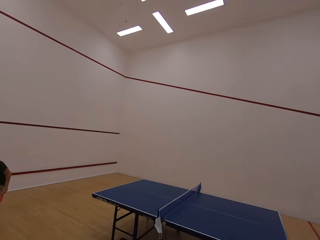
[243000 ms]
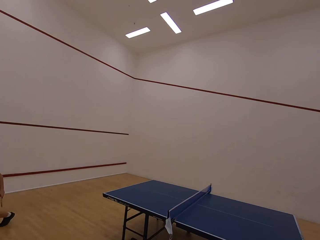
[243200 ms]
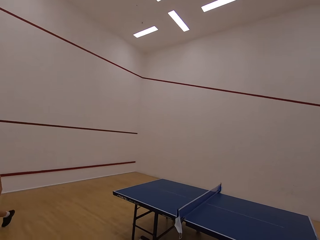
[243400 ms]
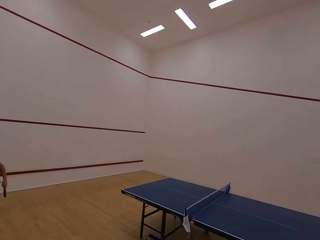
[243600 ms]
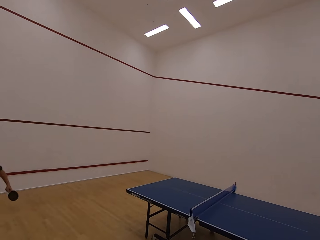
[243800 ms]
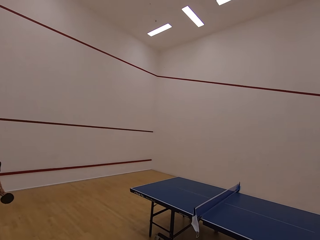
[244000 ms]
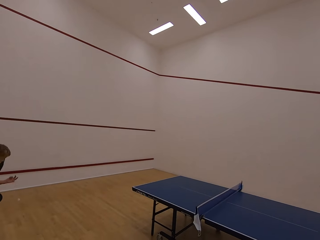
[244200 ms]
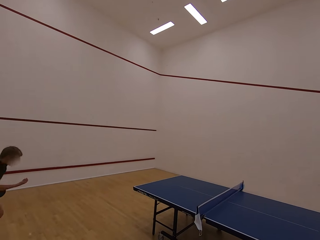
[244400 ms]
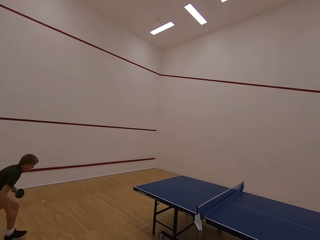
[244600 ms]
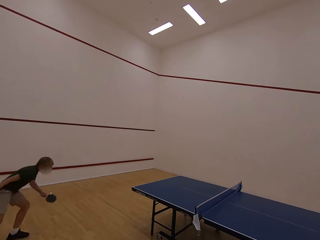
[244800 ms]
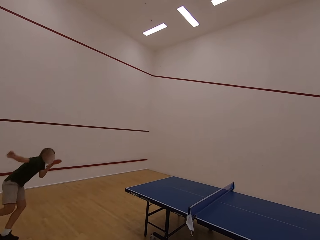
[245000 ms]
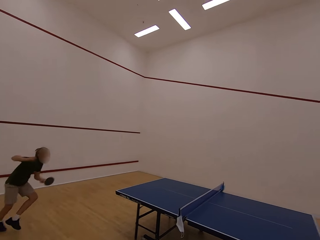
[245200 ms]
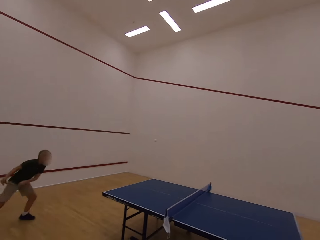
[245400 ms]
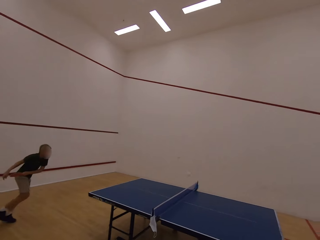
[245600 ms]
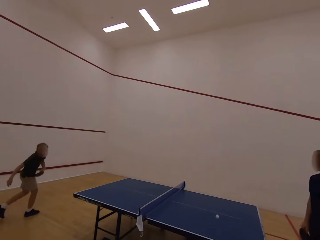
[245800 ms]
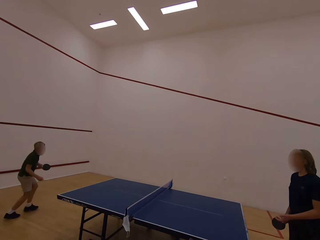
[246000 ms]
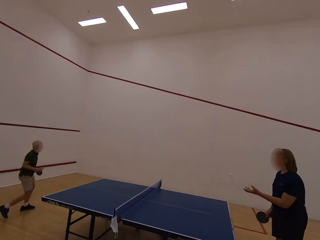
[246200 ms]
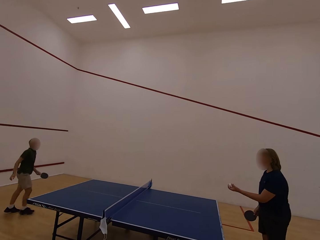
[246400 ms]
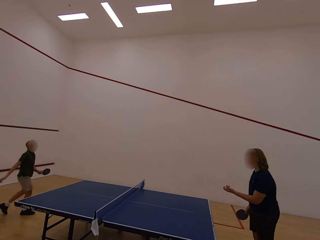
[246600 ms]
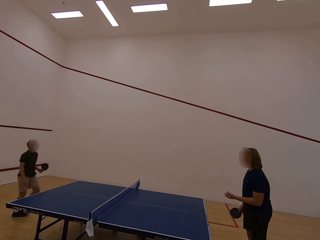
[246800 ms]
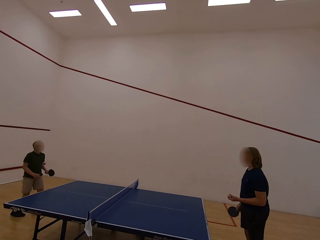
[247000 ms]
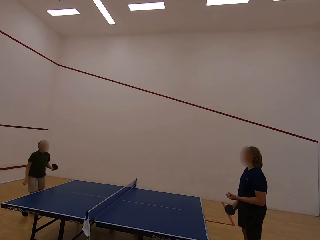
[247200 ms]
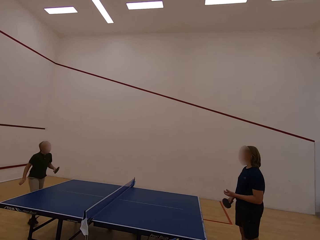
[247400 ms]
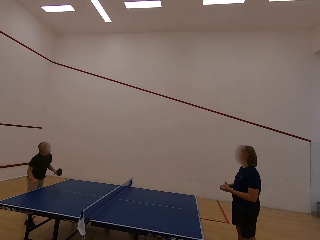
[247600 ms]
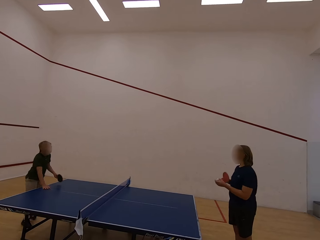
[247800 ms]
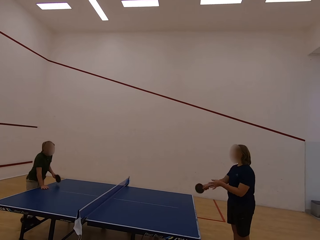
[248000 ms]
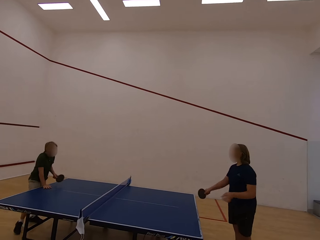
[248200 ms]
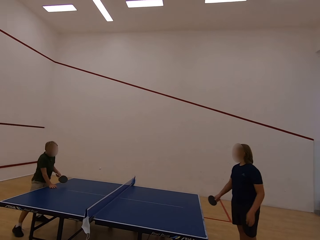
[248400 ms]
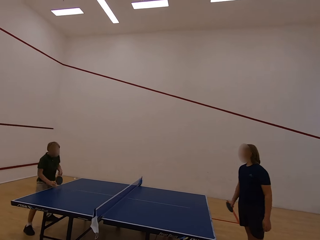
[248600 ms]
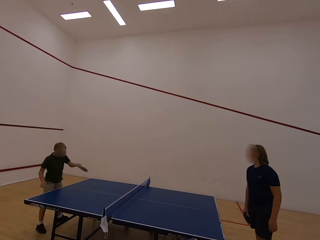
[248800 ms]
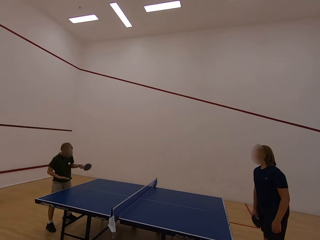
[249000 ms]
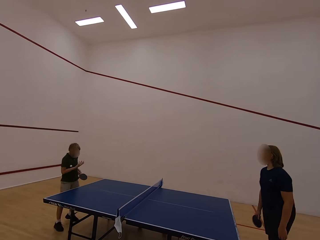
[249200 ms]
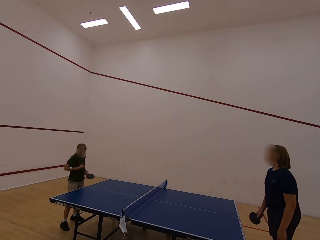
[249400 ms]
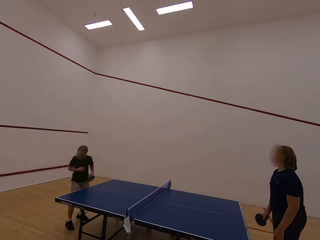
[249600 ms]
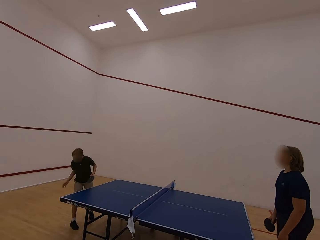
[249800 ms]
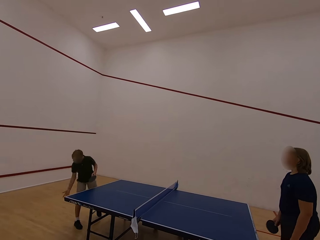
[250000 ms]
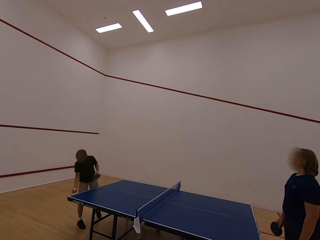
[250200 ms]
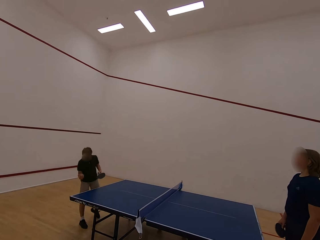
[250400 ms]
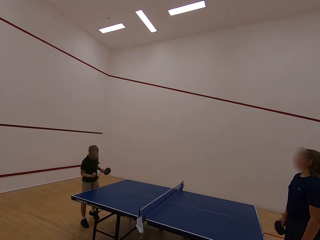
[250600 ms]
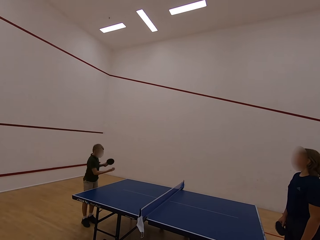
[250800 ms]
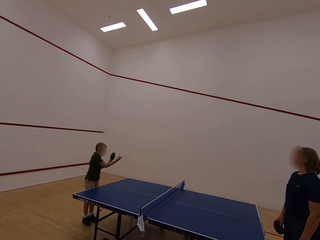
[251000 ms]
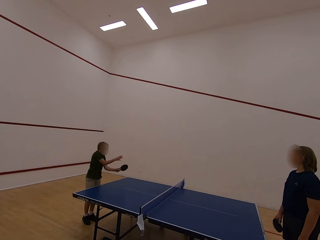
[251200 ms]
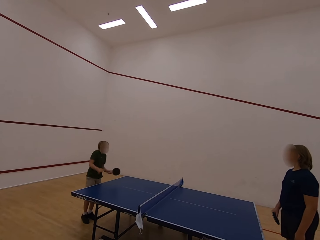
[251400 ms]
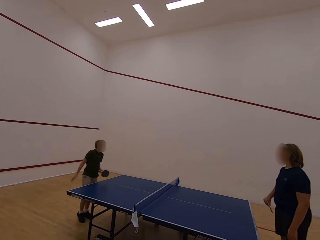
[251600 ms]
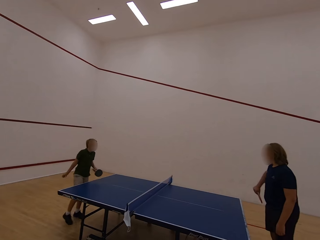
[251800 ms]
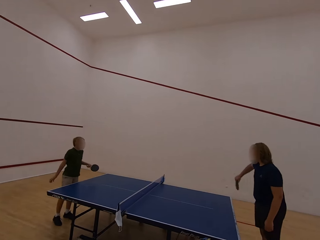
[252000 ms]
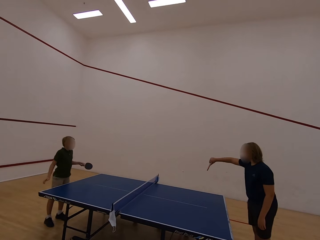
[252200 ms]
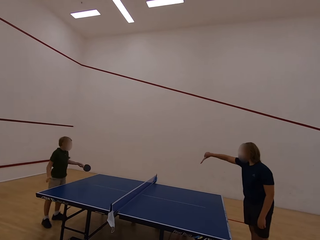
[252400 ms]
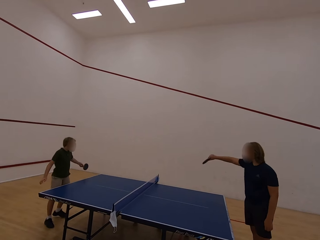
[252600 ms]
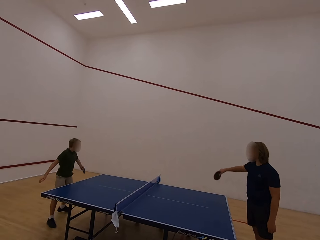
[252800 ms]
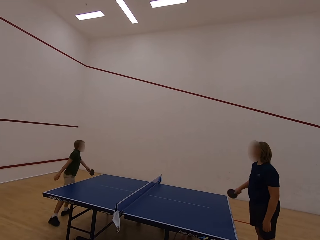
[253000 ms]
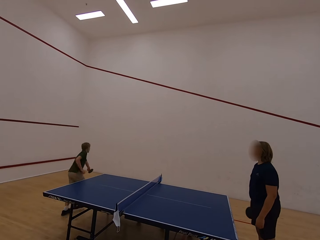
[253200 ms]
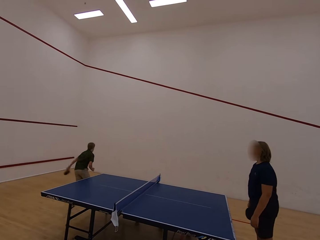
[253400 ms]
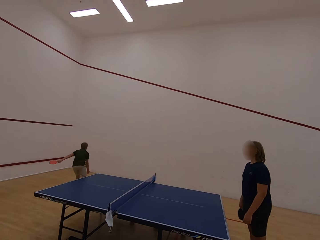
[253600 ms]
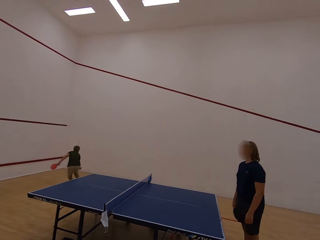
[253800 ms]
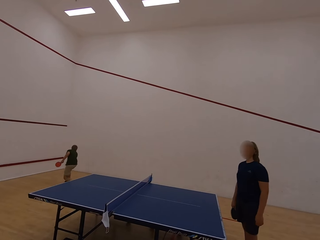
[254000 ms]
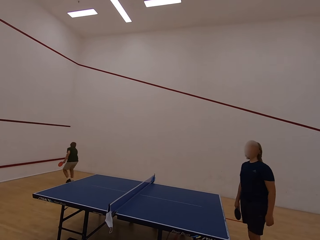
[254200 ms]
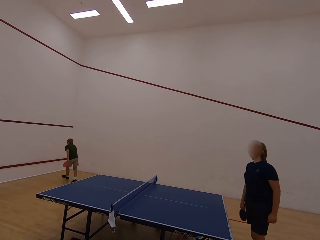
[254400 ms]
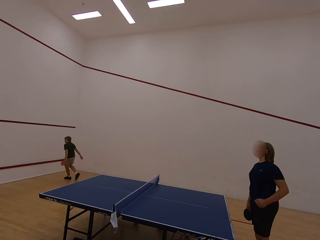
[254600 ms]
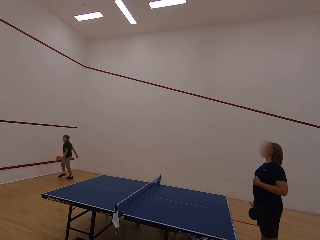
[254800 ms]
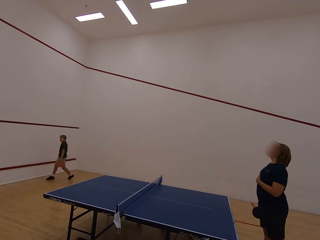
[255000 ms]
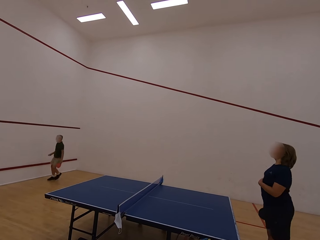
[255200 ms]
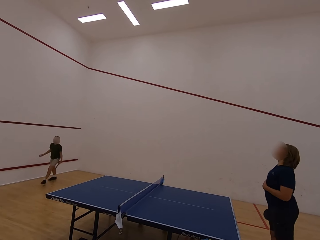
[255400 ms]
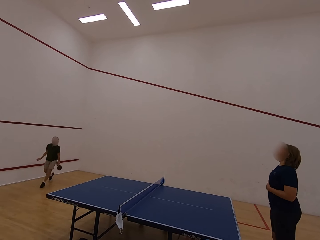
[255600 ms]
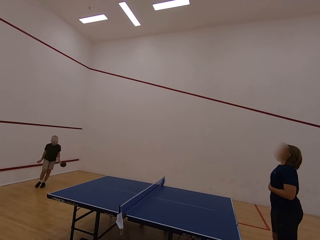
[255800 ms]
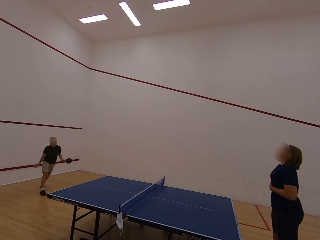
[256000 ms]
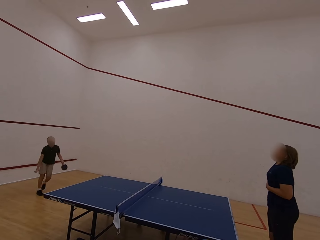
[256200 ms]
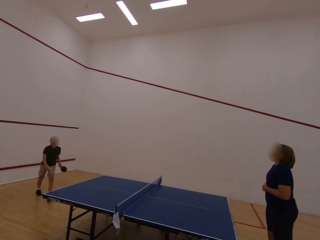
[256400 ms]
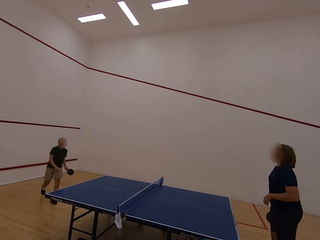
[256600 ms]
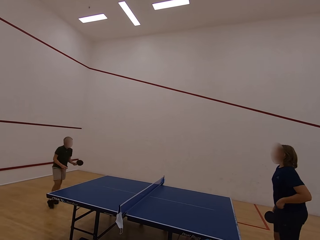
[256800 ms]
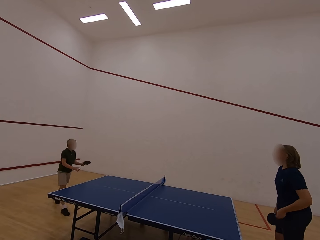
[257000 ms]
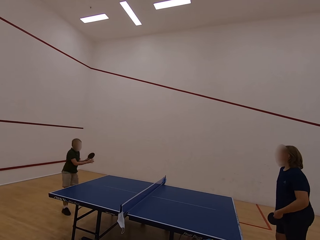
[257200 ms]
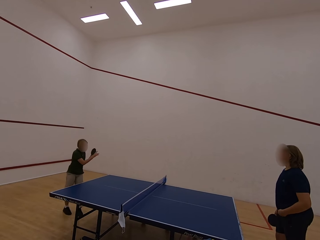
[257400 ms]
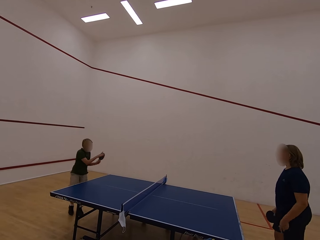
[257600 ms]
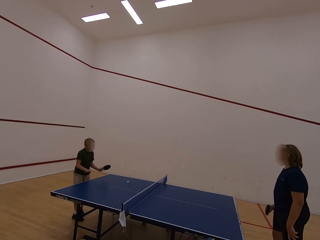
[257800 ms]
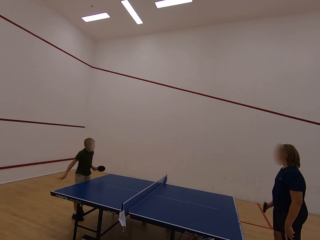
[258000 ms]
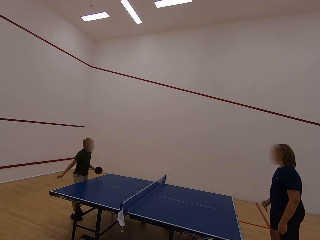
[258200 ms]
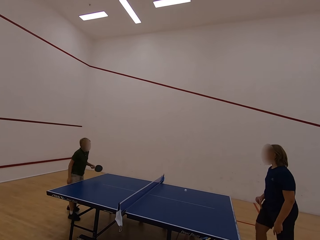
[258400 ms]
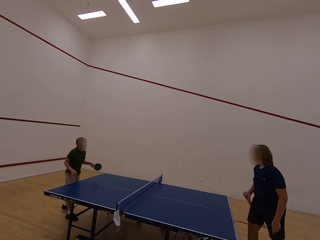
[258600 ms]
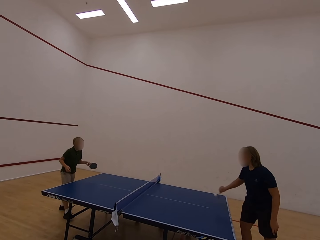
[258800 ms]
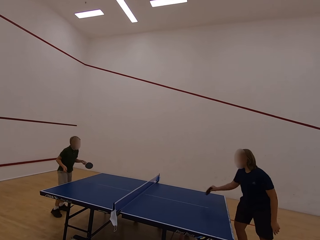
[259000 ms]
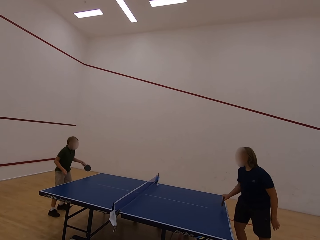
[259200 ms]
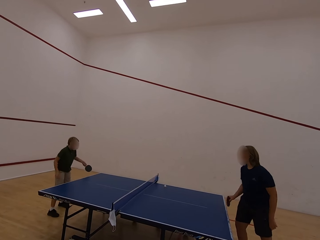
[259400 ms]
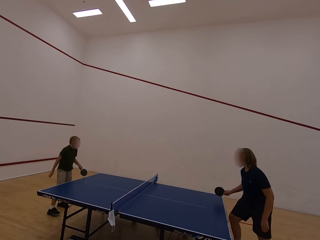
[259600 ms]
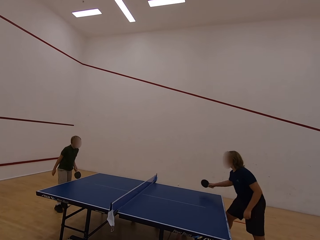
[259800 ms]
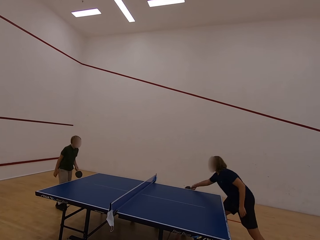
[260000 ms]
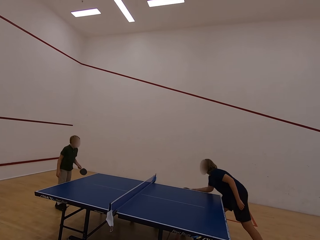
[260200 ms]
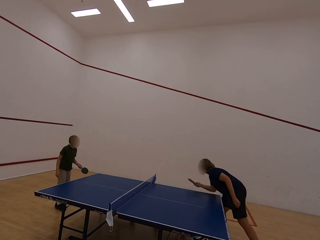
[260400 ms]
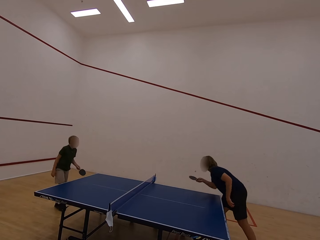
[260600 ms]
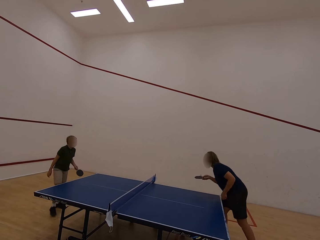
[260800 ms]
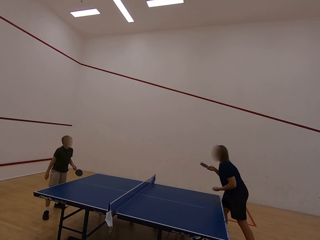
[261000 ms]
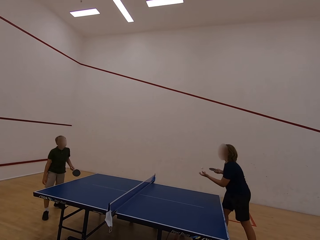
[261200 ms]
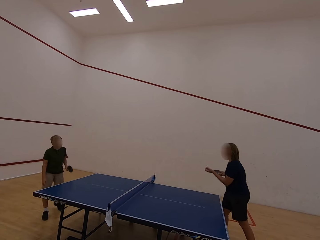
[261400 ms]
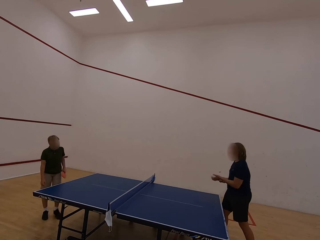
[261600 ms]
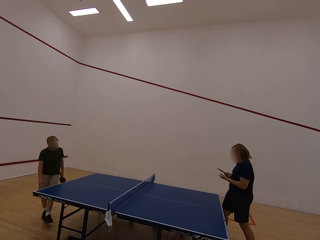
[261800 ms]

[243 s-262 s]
A woman hits the ball towards a boy. The boy walks in the room and follows the ball. The boy hits the ball towards the woman. The boy plays table tennis. The woman holds the ball with the left hand and catches the ball. The boy leans the left hand on the desk. The woman hits the ball towards the boy. The woman plays table tennis. The boy plays table tennis. The boy holds the ball with the right hand and catches the ball. The boy hits the ball towards the woman. The woman hits the ball towards the boy. The boy follows the ball. The woman touches the stomach. The boy catches the ball. The boy walks in the house. The boy plays table tennis. The boy hits the ball towards the woman. The woman plays table tennis. The woman hits the ball towards the boy.

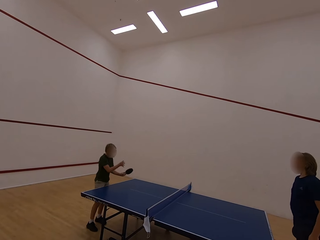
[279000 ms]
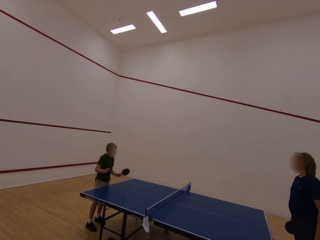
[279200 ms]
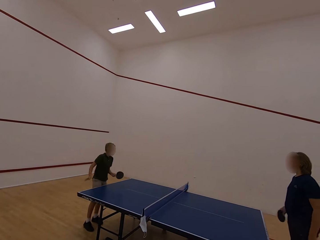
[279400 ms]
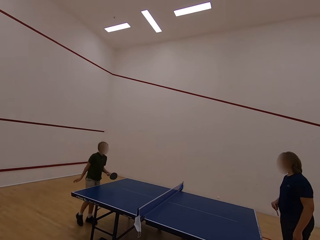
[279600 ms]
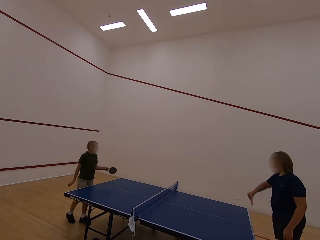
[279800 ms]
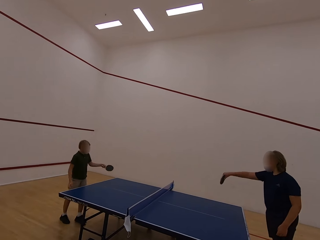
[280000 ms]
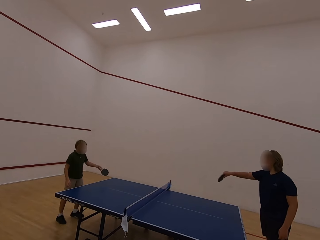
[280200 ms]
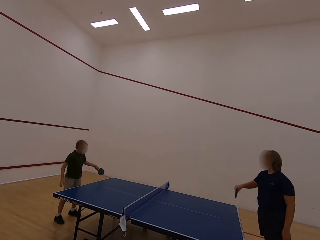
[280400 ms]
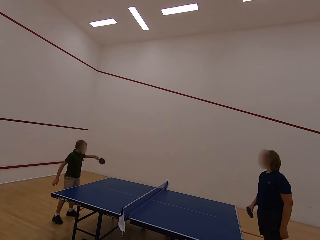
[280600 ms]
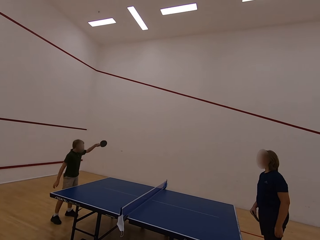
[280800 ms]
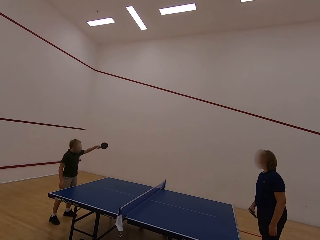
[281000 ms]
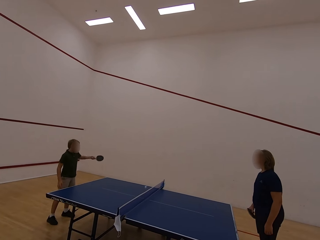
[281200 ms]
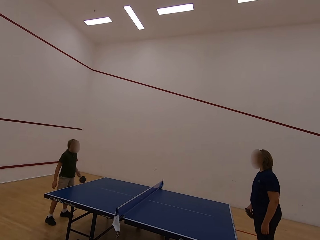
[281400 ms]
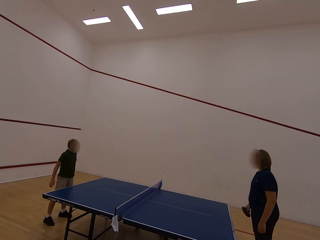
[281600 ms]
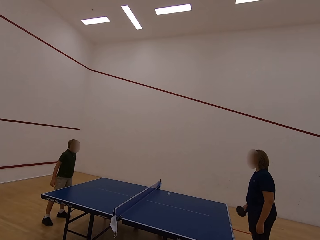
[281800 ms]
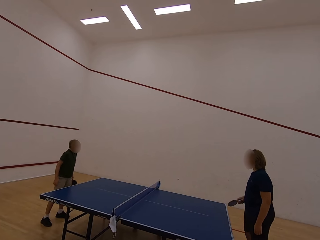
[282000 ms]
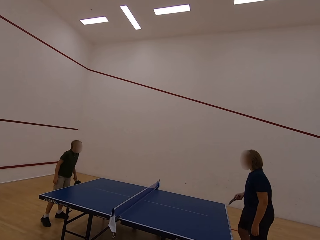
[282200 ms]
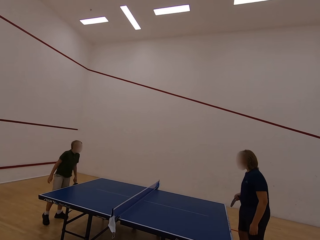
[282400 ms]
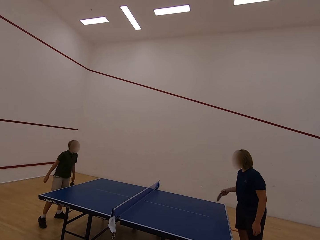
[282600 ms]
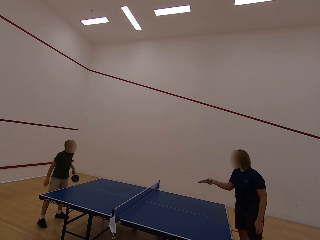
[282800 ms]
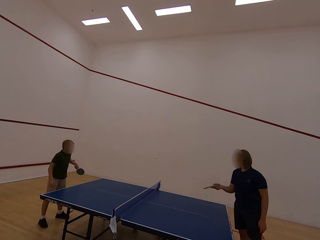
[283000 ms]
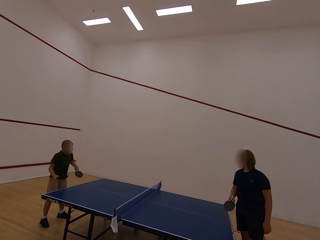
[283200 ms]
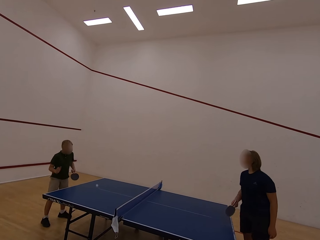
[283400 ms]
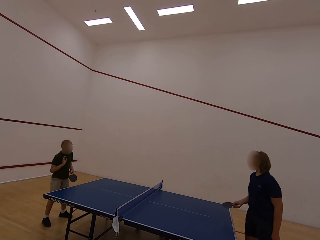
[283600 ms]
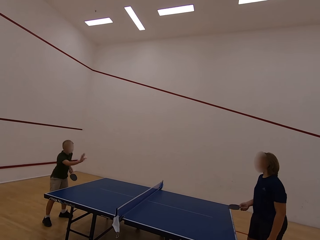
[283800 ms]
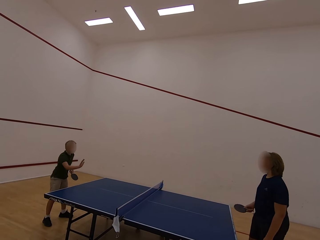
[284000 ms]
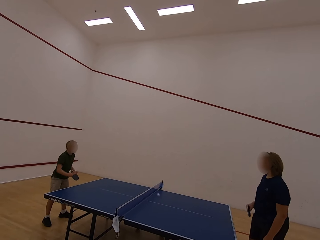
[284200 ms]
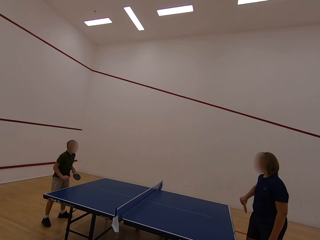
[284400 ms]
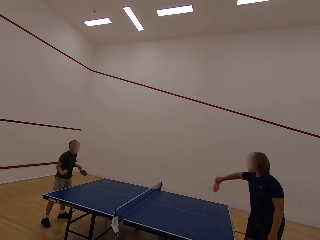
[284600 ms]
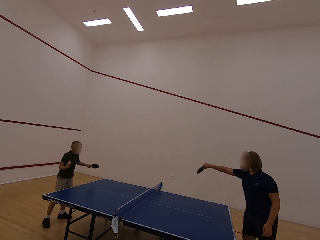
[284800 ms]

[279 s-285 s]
A boy hits the ball towards a woman. The woman hits the ball towards the boy. The woman plays table tennis. The boy hits the ball towards the woman. The woman hits the ball towards the boy. The boy hits the ball towards the woman.
